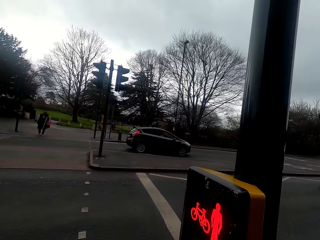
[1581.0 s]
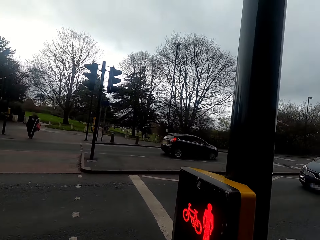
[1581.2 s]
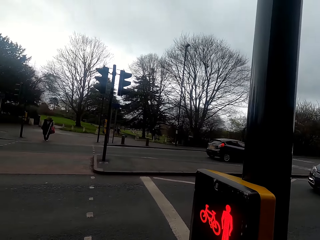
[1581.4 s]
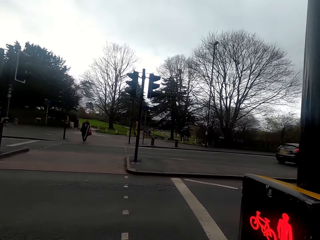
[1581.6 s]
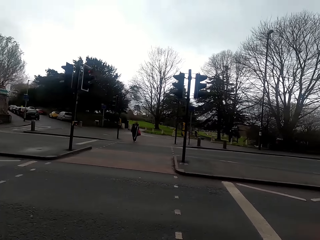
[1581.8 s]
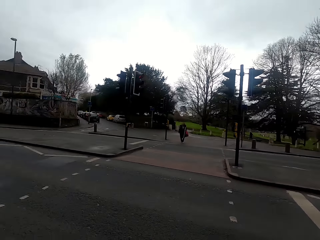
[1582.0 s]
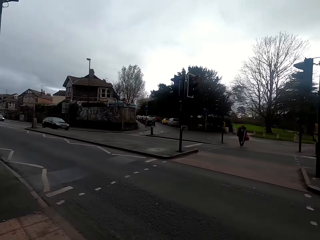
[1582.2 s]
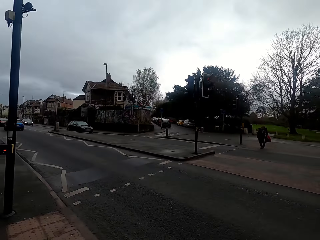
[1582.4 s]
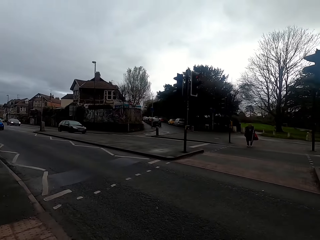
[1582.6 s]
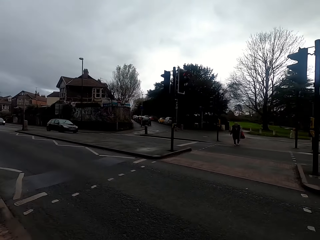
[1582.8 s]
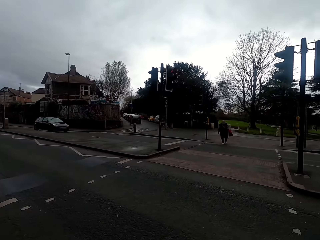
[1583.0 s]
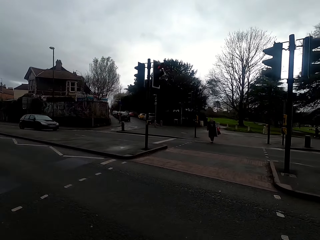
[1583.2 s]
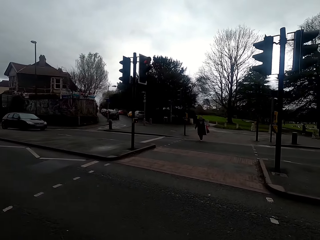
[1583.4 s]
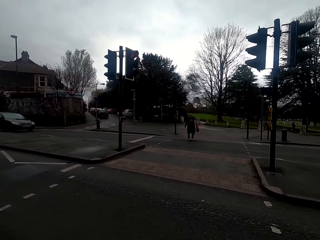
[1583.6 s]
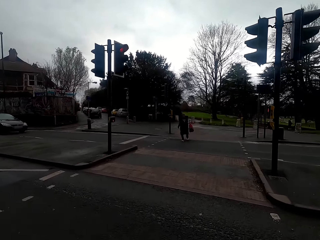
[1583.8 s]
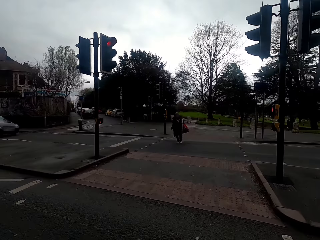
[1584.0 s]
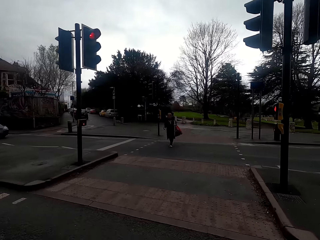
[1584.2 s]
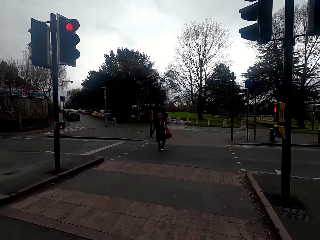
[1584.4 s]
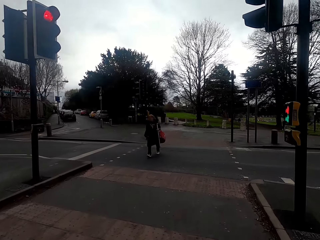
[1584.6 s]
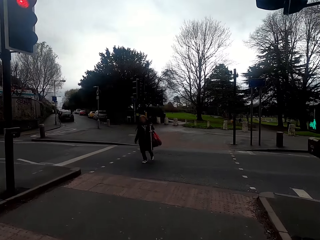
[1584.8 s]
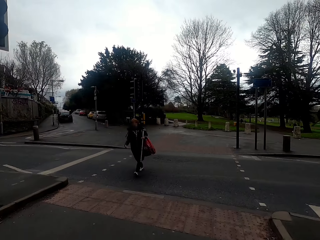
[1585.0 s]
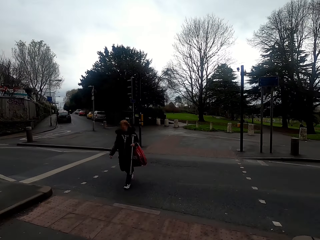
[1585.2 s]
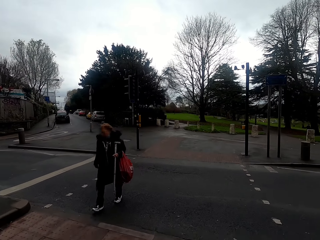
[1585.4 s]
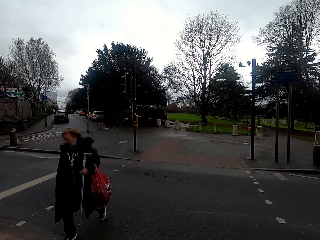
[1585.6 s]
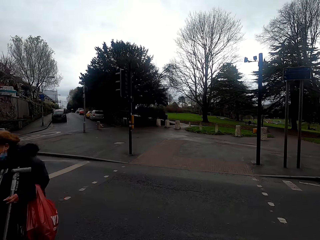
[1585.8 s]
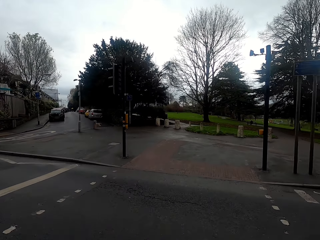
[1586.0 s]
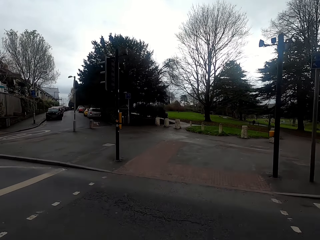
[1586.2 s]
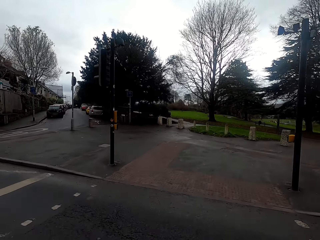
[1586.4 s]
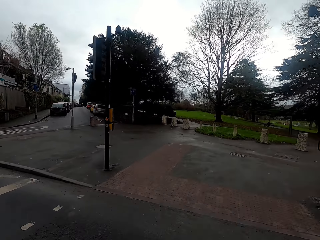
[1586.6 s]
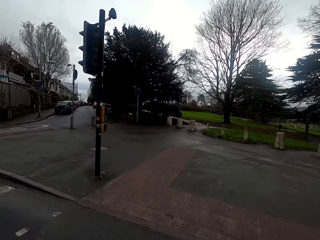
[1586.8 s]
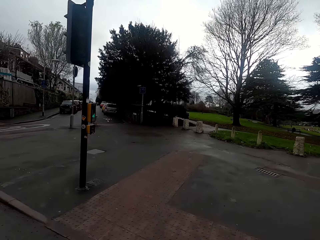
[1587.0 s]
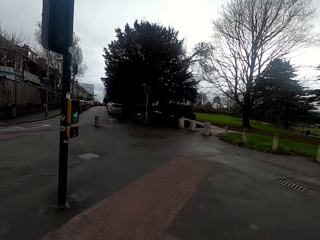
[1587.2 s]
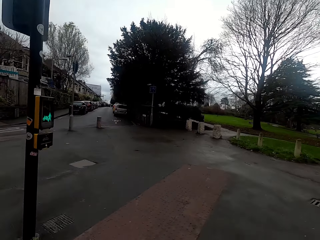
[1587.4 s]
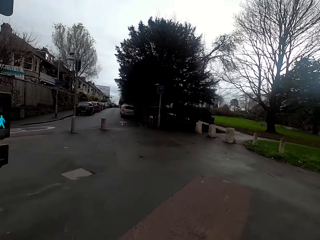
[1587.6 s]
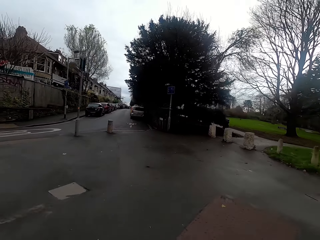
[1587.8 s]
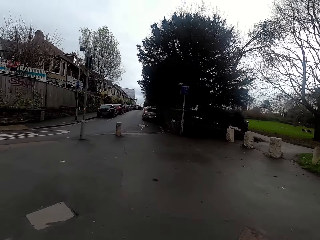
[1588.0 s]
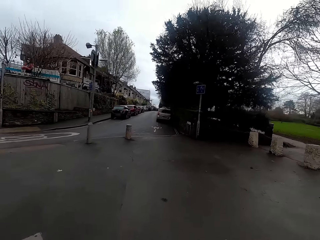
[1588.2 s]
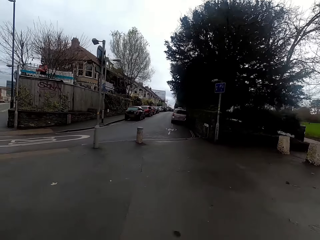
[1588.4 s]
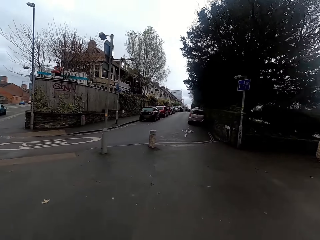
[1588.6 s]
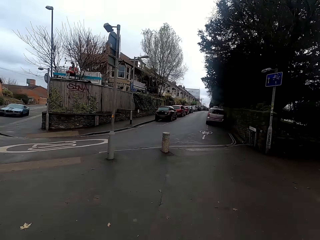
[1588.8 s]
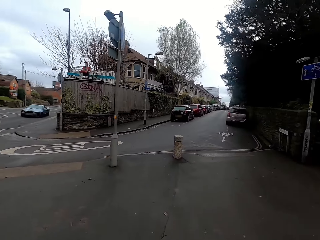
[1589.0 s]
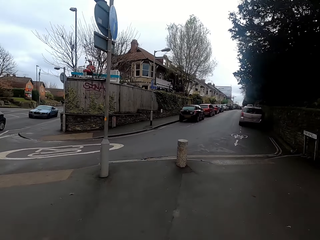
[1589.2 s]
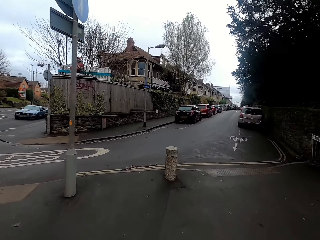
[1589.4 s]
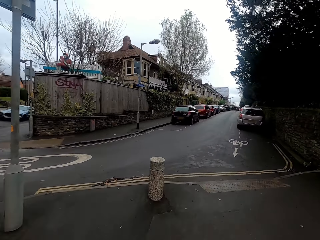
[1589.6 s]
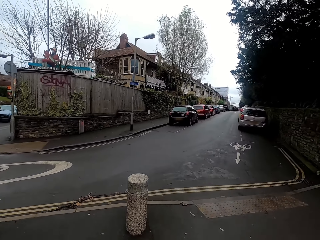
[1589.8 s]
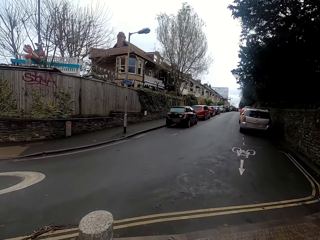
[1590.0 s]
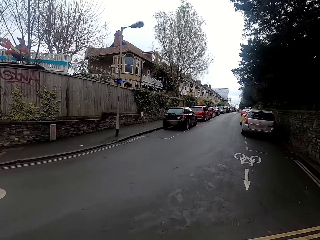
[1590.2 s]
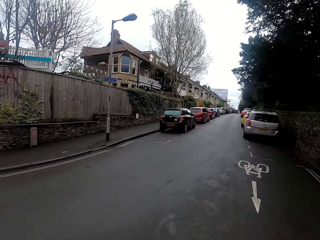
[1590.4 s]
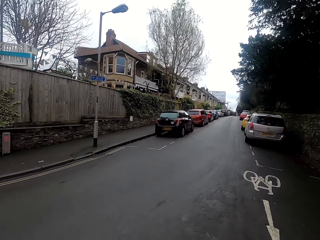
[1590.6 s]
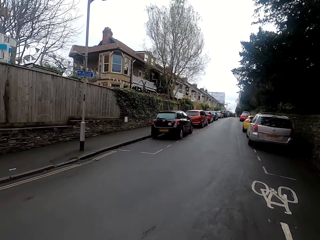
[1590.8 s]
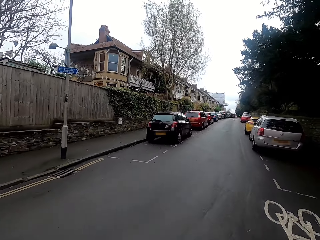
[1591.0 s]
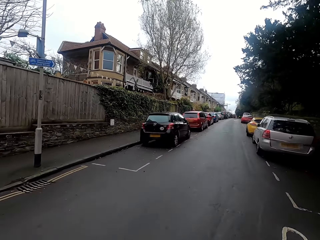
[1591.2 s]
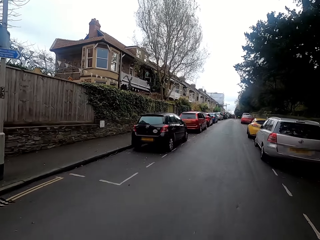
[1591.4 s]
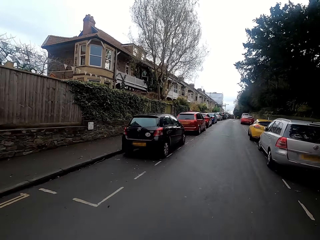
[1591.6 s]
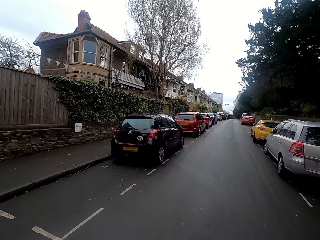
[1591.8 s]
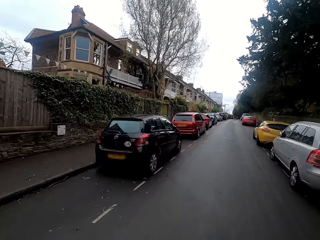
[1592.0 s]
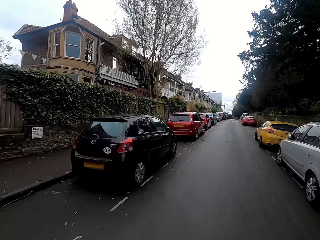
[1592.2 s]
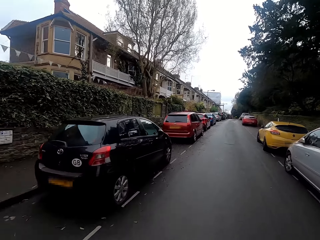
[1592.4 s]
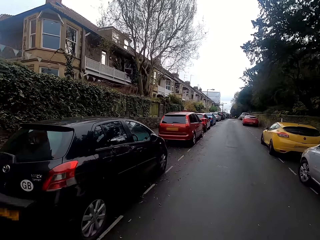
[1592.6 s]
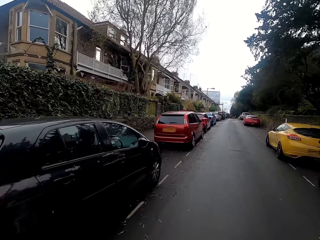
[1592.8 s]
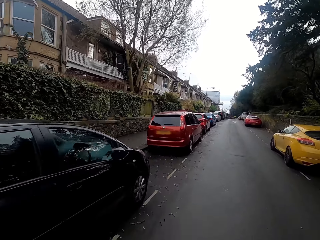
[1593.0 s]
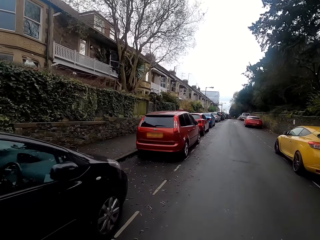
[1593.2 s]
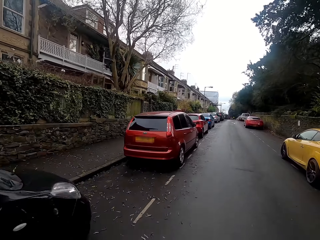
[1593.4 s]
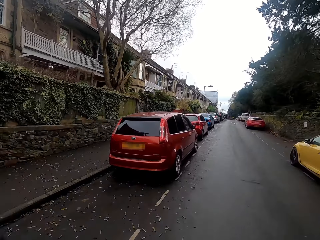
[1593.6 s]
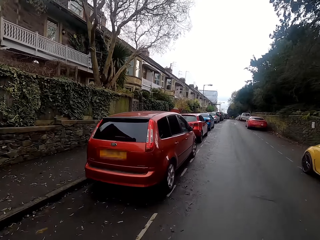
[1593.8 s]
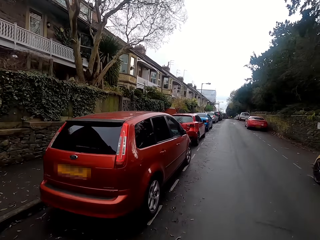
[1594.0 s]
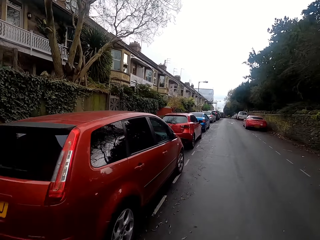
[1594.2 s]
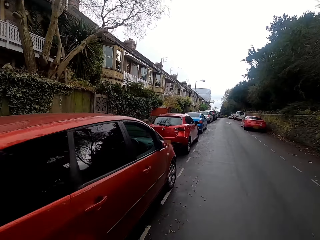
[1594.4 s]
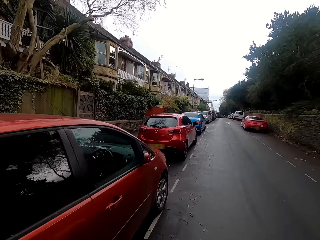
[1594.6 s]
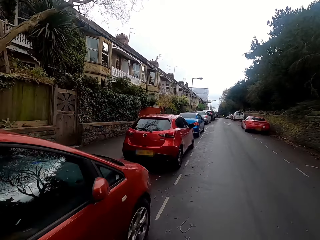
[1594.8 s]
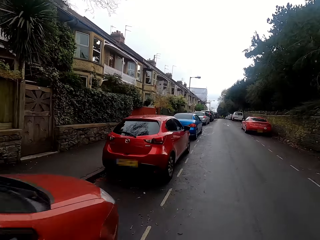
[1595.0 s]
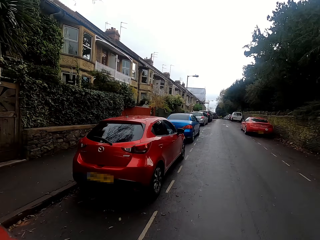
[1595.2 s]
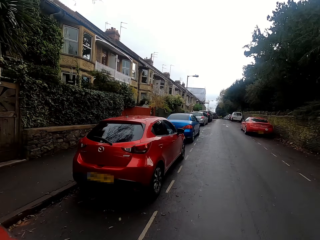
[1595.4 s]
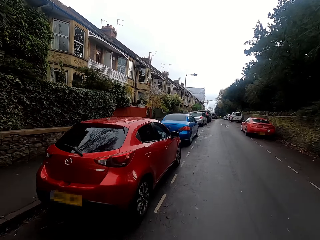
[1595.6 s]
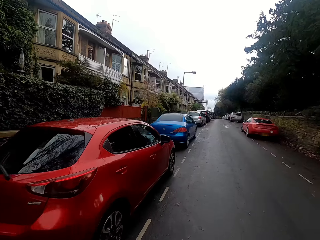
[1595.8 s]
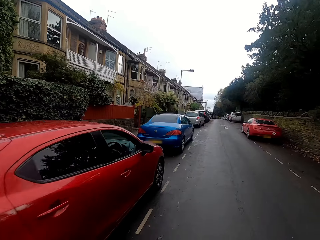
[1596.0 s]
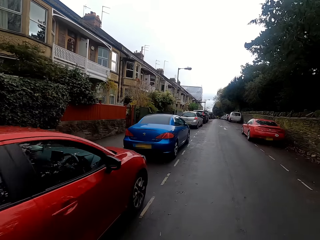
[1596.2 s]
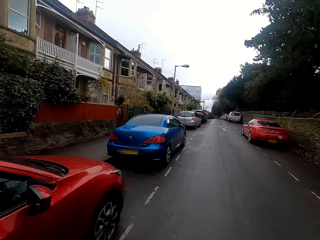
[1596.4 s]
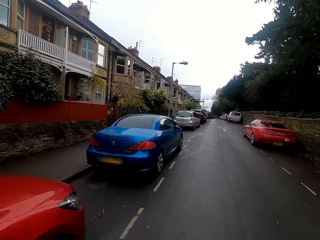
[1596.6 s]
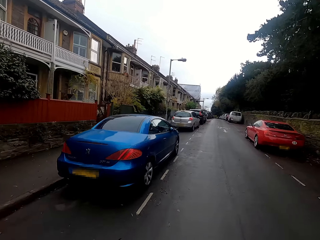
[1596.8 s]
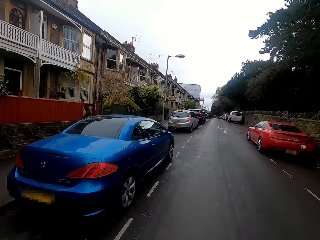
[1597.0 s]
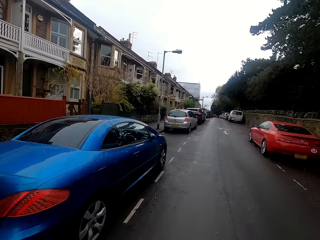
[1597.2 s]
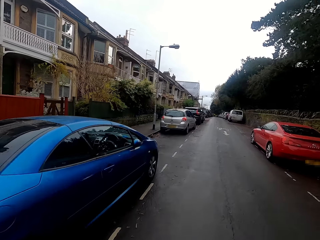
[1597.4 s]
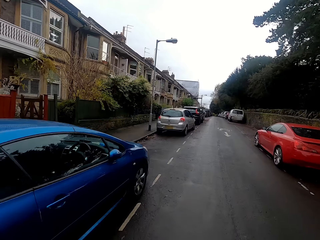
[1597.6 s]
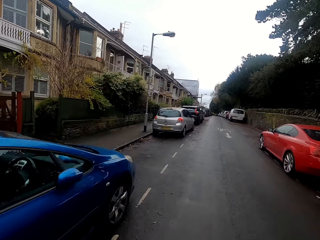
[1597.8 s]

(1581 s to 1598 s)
The camera wearer rides the bicycle past a woman. They ride the bicycle past a car lot.

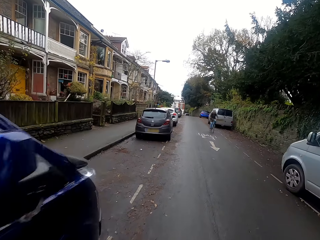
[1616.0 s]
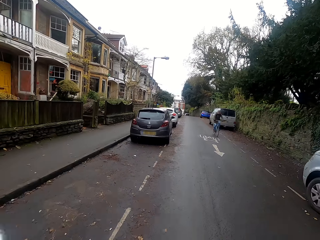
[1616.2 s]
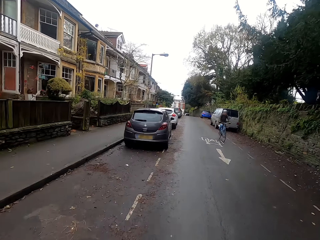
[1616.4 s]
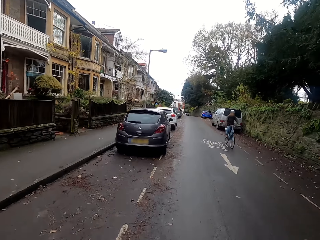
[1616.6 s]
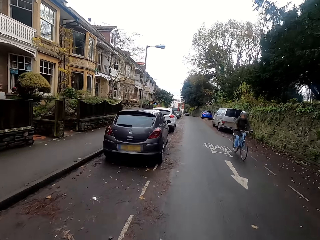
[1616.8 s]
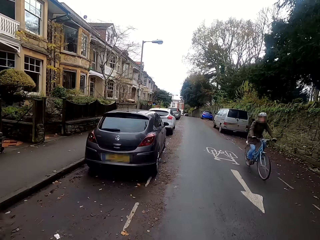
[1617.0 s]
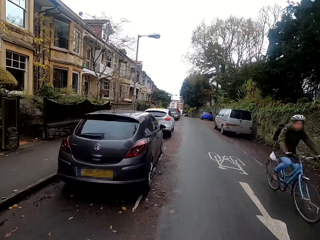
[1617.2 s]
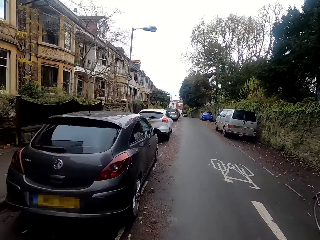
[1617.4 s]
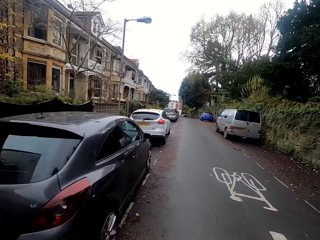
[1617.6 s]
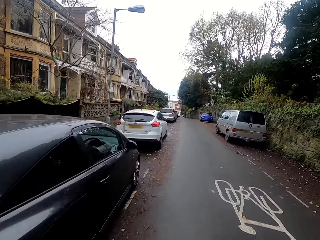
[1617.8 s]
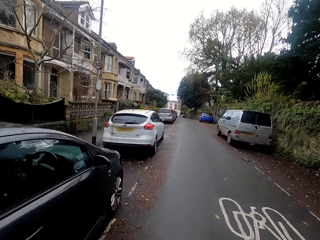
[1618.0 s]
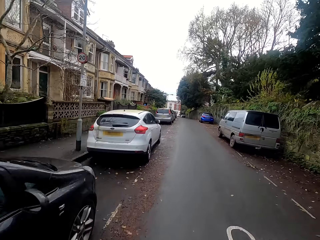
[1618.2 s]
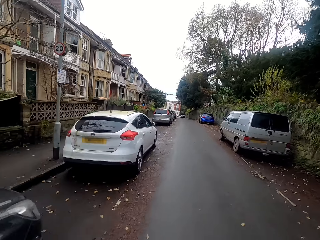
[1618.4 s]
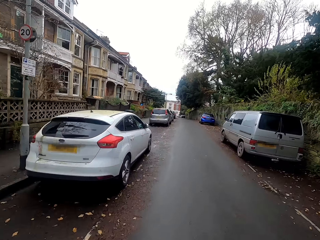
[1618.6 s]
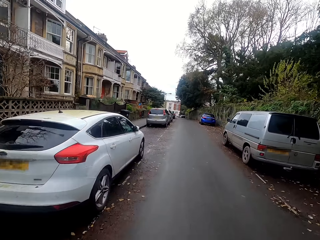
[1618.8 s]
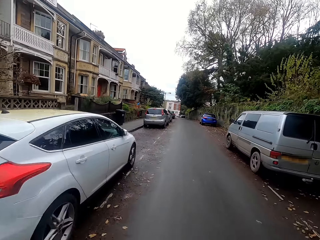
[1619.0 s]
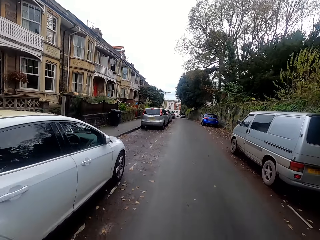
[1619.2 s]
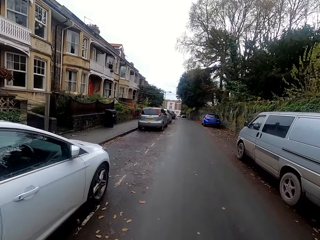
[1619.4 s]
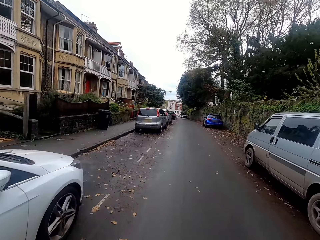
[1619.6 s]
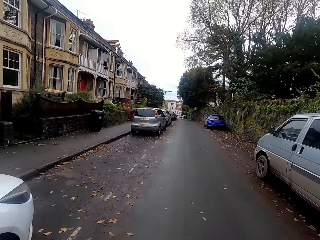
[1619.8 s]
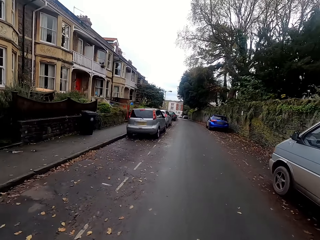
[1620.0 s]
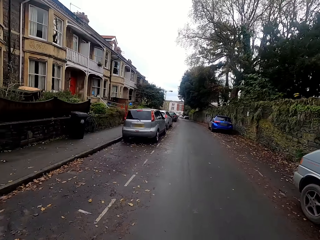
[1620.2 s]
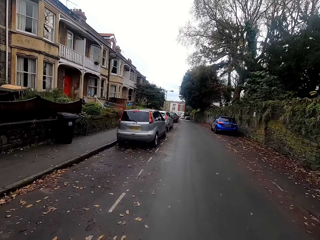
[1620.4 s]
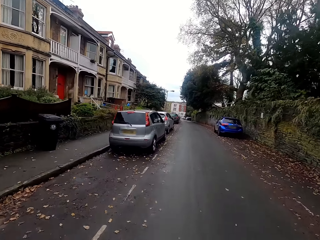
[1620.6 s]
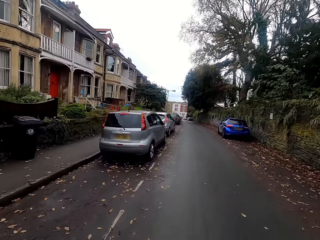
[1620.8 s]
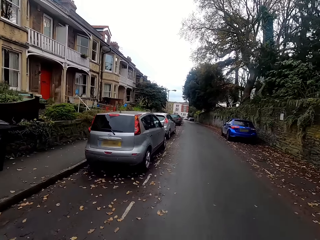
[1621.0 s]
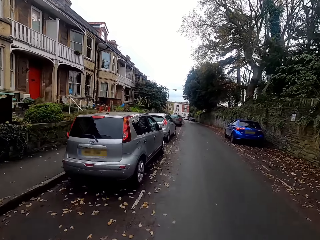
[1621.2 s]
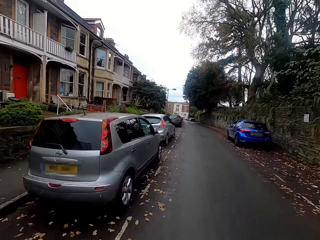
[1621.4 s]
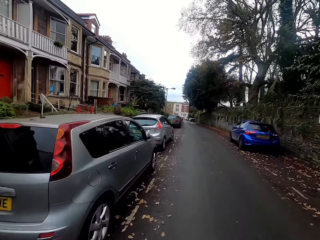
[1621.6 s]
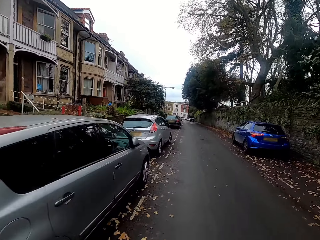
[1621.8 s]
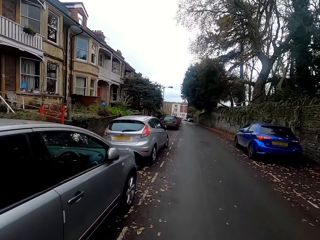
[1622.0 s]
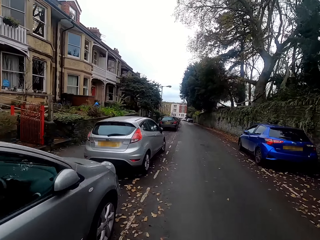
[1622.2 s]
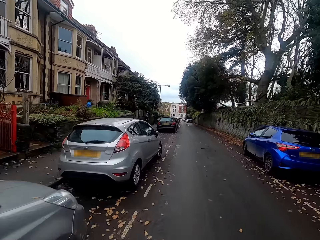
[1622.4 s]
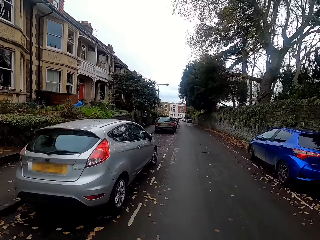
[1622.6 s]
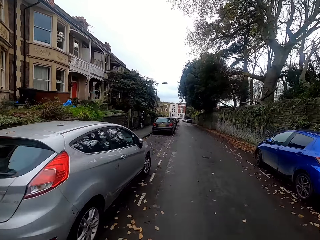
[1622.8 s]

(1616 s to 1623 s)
A man rides a bicycle past the camera wearer.
